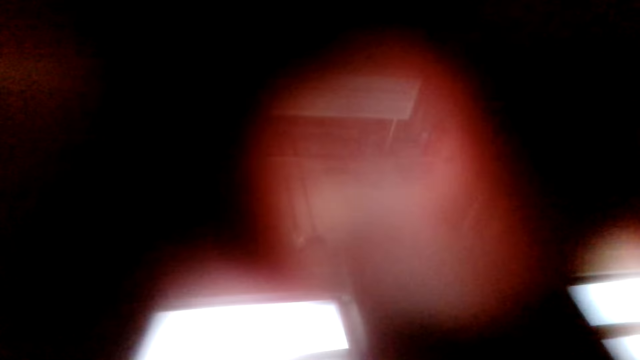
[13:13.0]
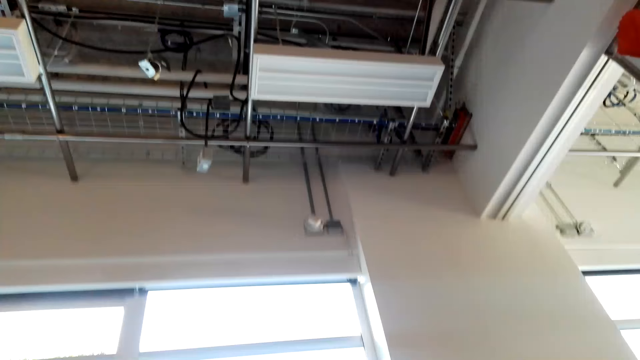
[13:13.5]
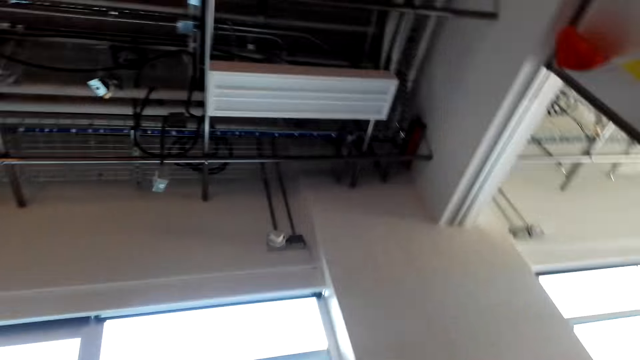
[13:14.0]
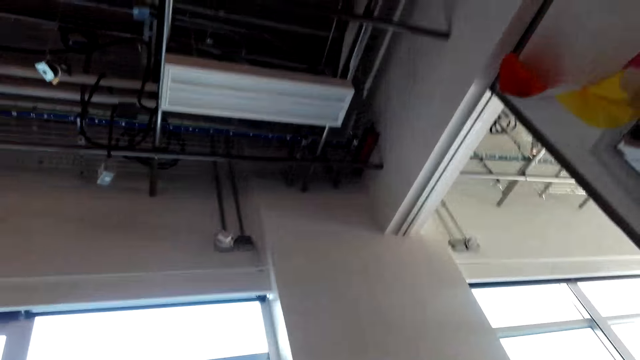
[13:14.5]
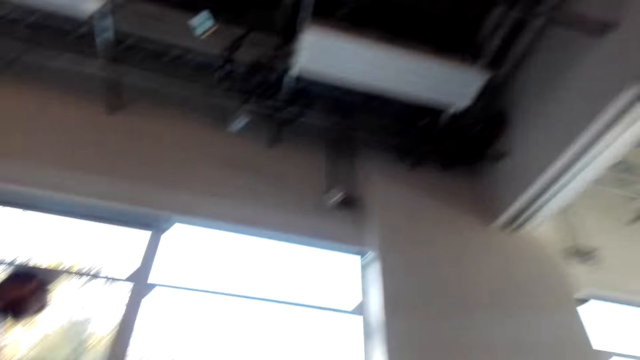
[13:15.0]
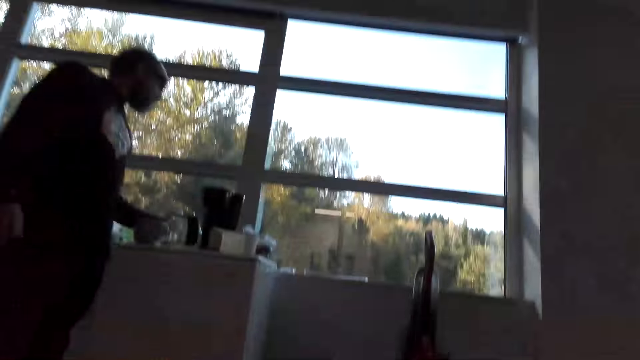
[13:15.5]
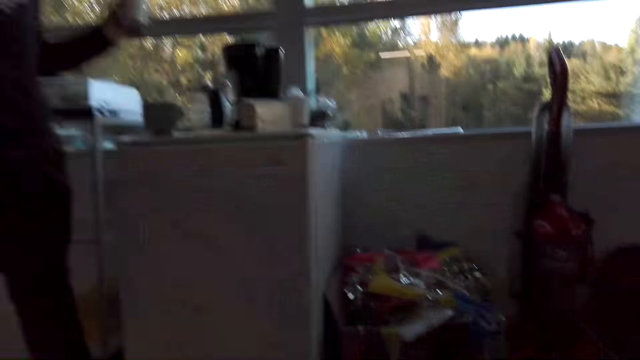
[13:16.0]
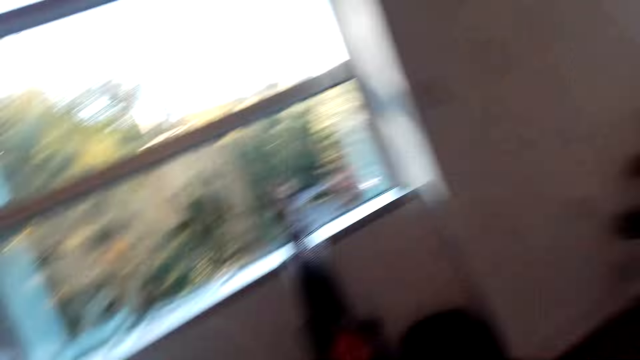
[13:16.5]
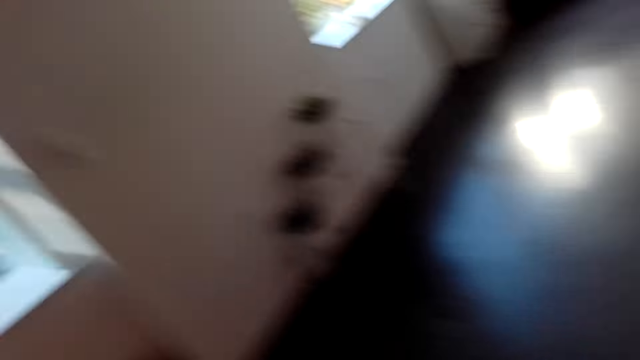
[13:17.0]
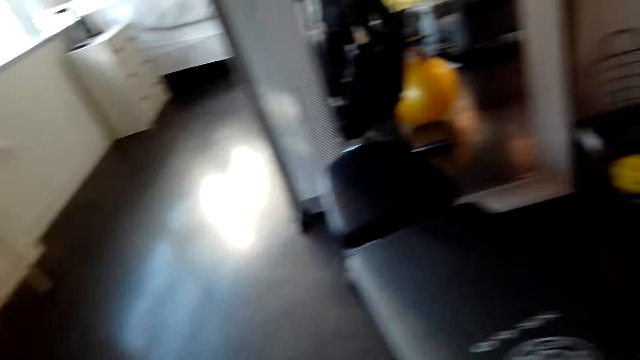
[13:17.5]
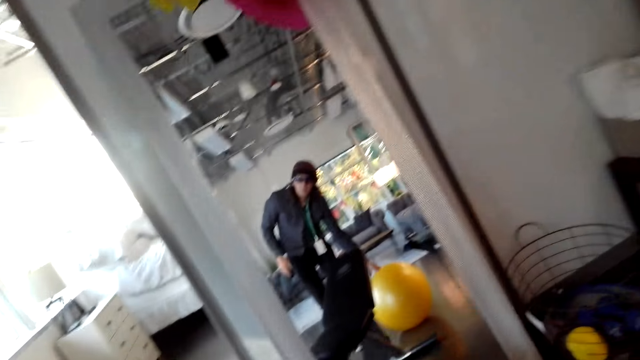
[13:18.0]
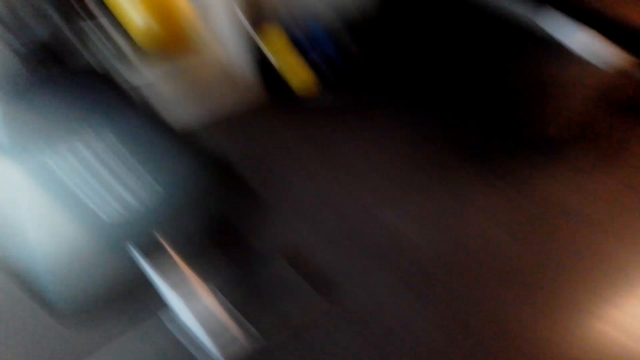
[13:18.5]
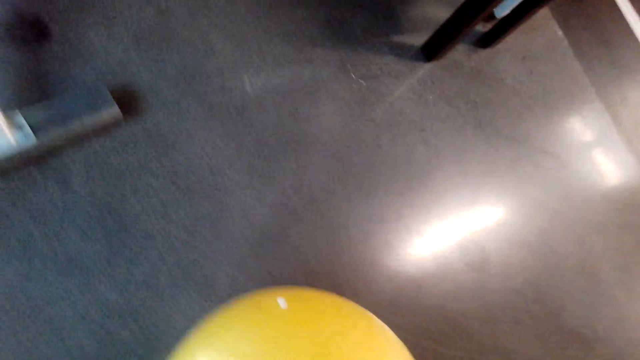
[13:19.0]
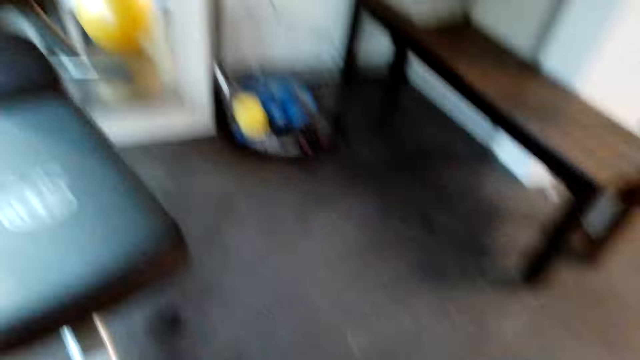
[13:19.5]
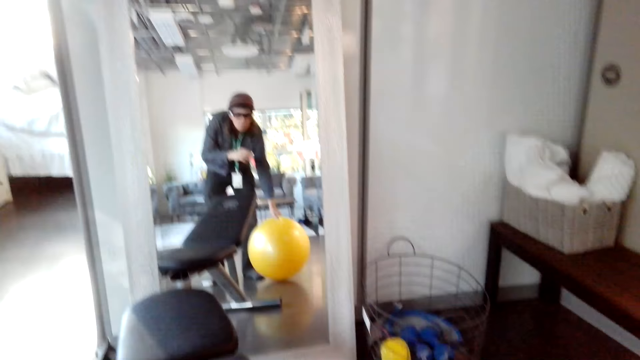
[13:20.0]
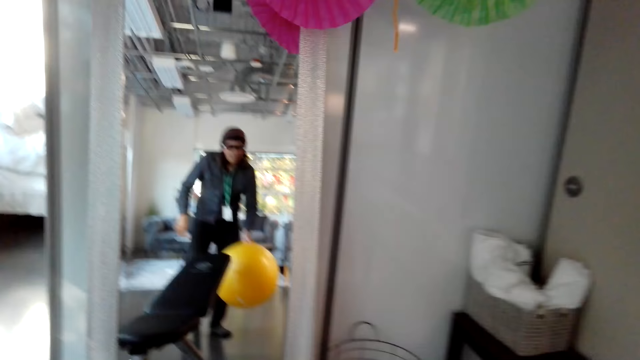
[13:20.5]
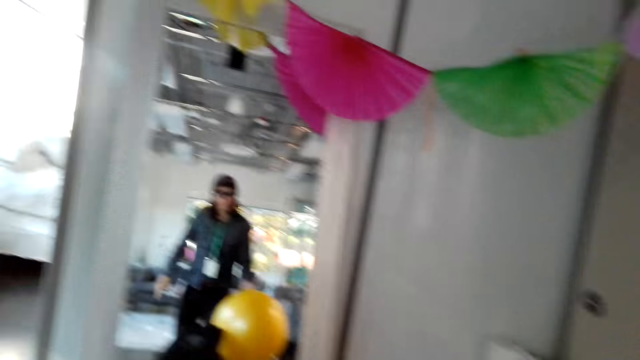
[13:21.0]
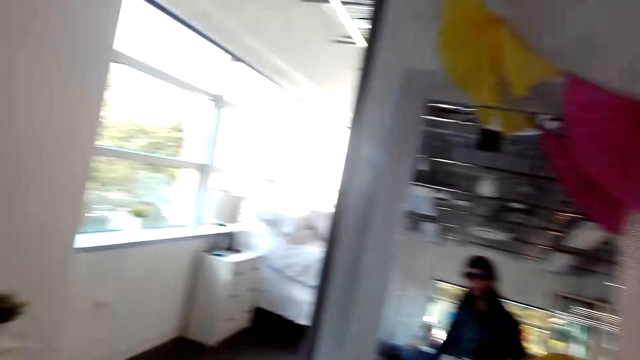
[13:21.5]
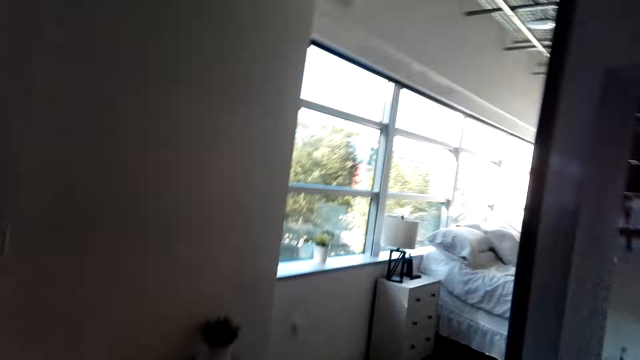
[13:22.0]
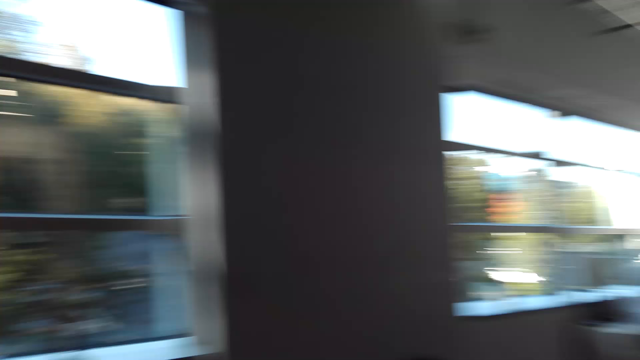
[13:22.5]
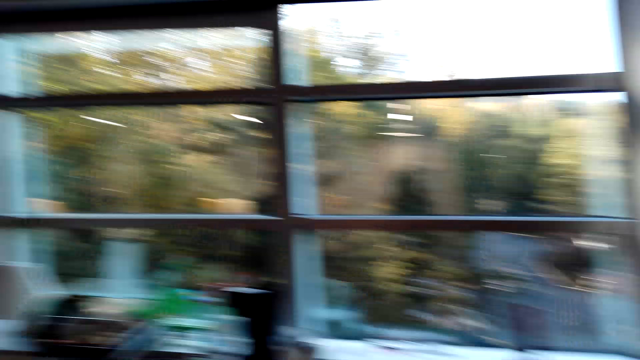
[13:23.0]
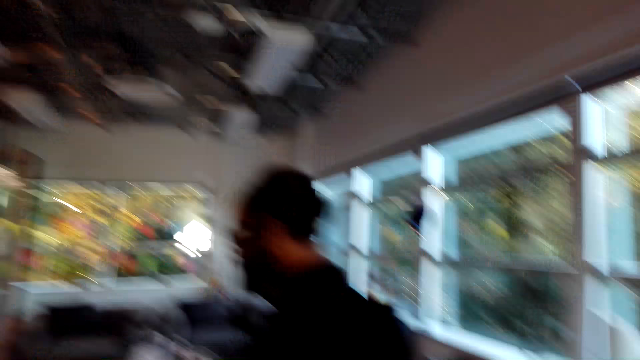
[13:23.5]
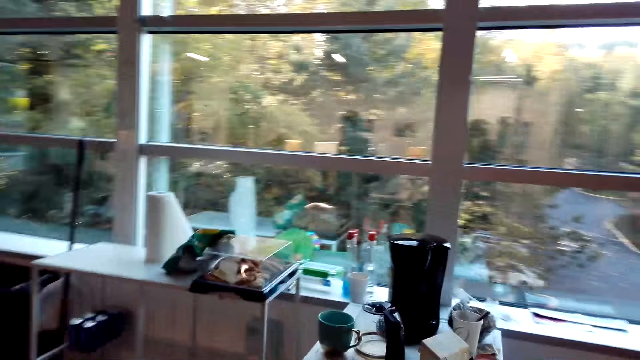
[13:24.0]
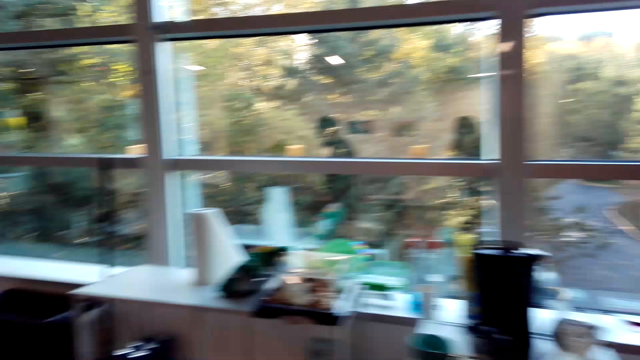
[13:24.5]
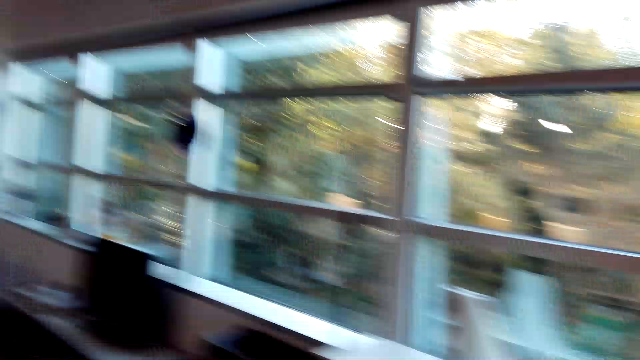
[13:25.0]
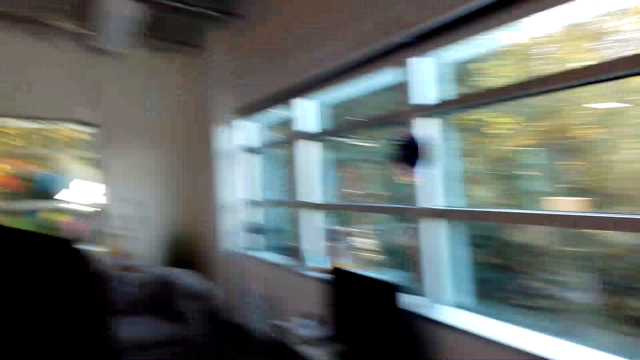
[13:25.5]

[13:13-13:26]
The camera wearer looks around. A man speaks and moves a hand. The camera wearer holds a ball. They look around. They speak. The man walks around. The camera wearer looks around.

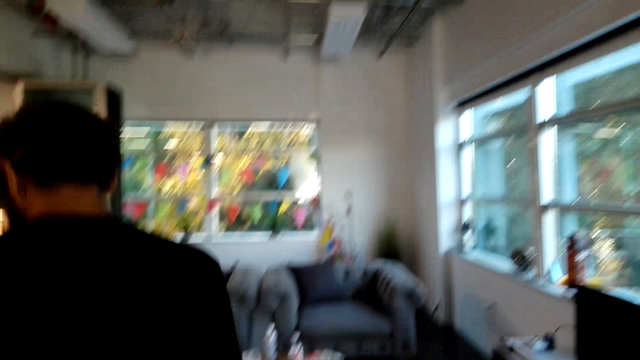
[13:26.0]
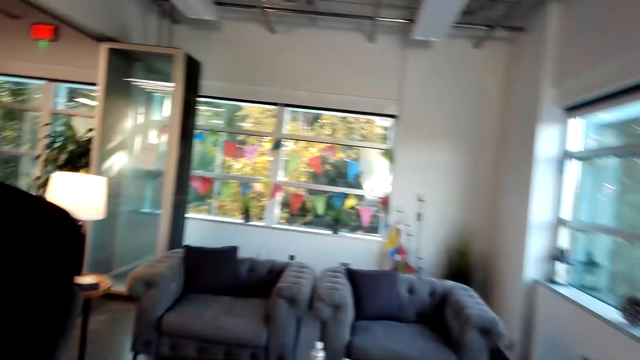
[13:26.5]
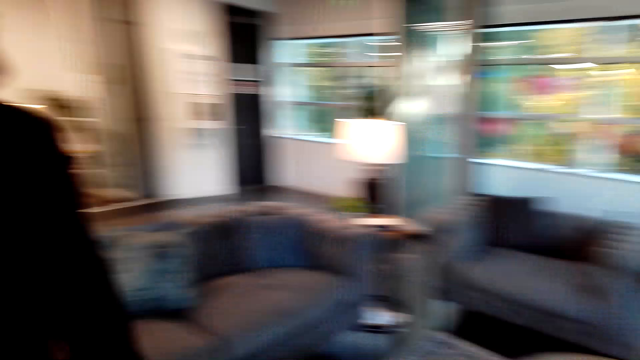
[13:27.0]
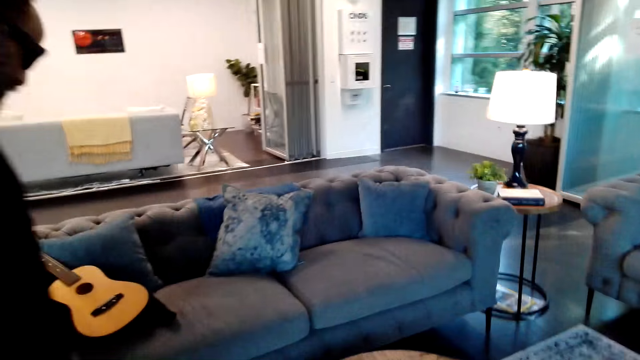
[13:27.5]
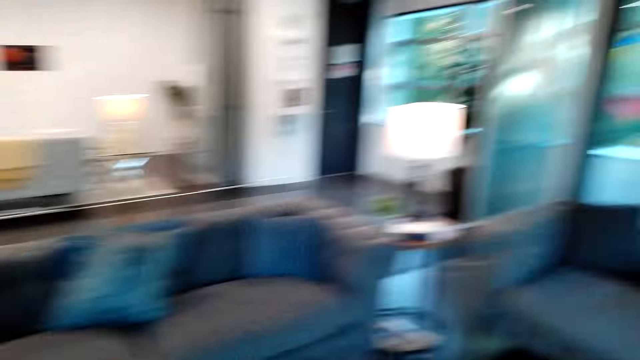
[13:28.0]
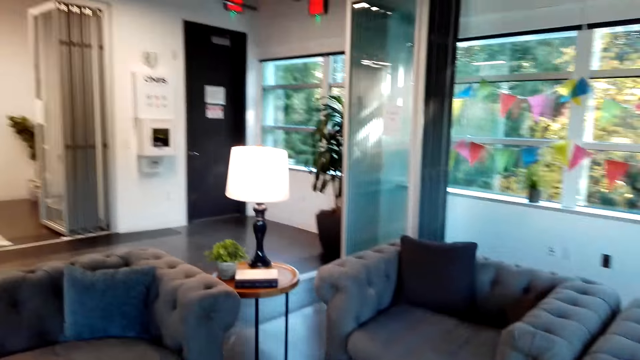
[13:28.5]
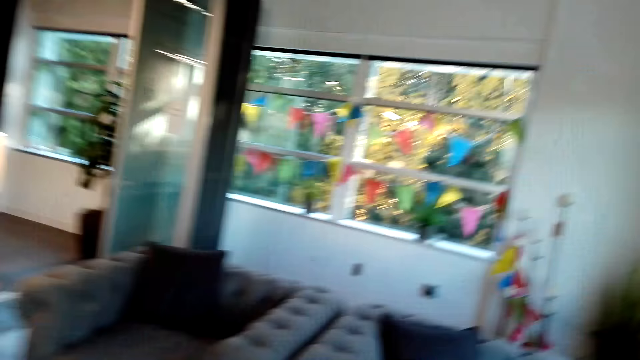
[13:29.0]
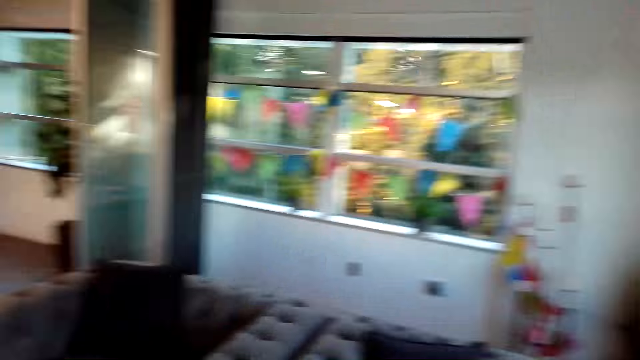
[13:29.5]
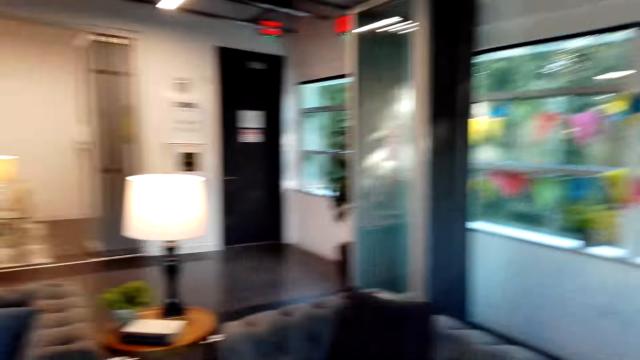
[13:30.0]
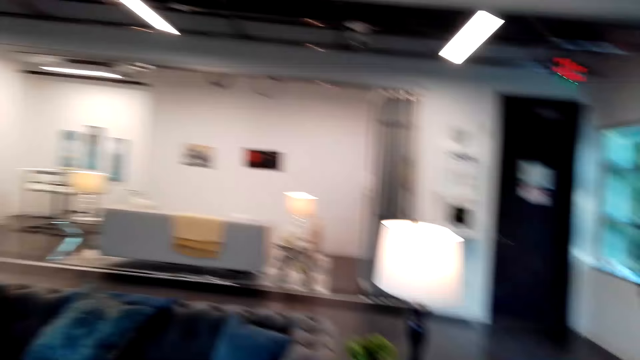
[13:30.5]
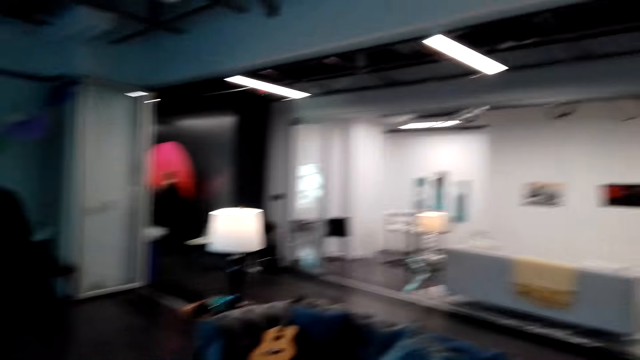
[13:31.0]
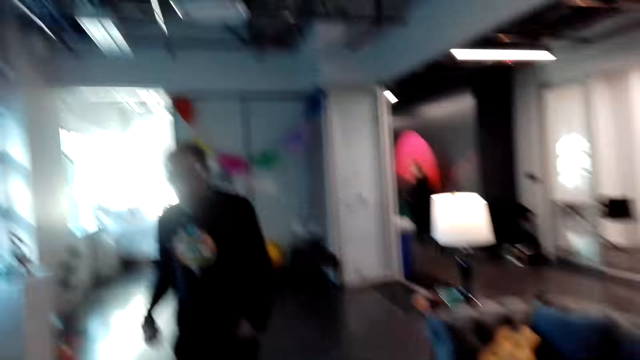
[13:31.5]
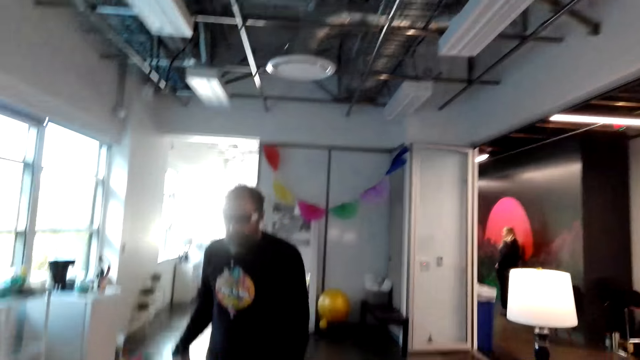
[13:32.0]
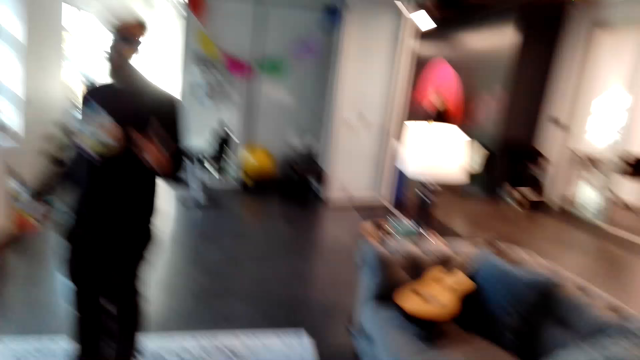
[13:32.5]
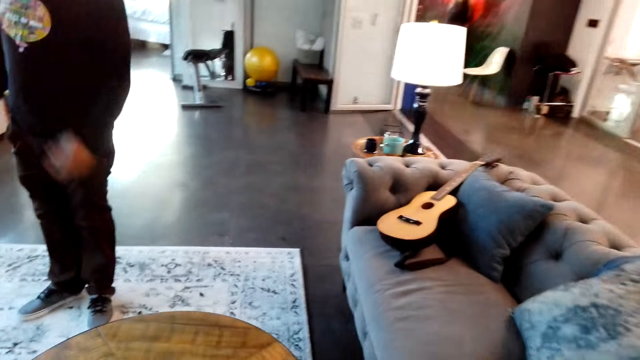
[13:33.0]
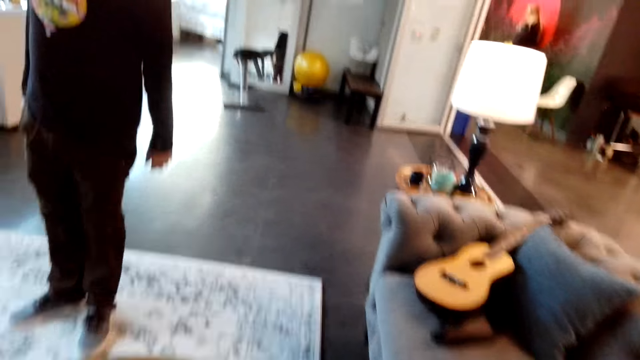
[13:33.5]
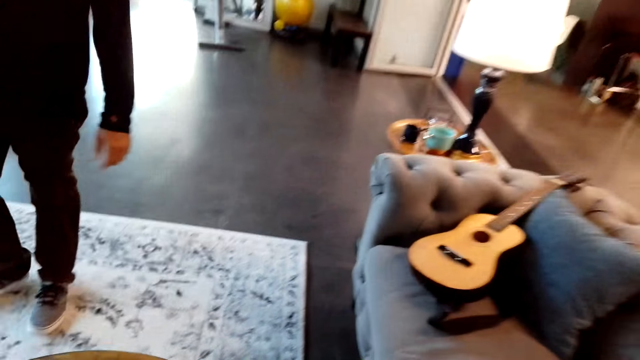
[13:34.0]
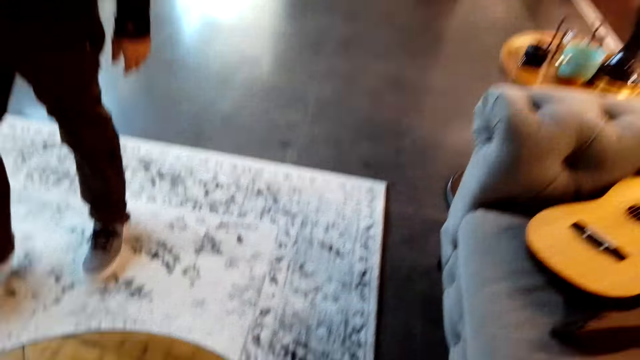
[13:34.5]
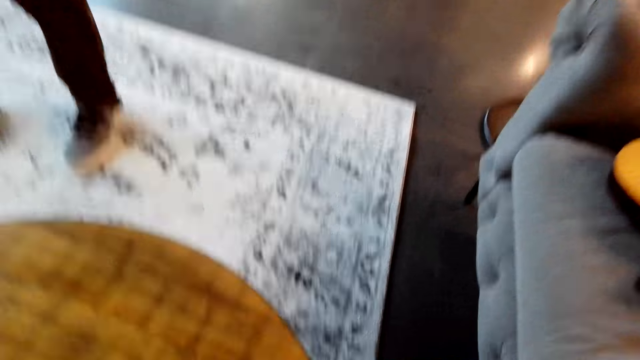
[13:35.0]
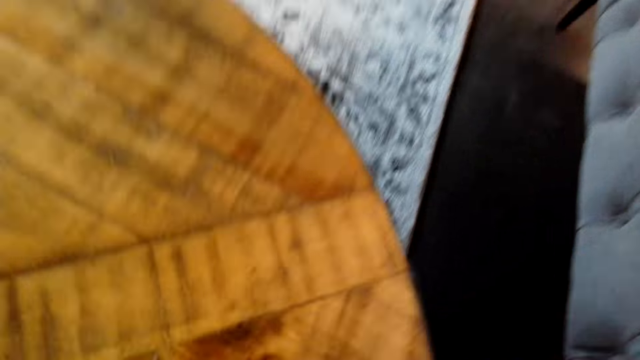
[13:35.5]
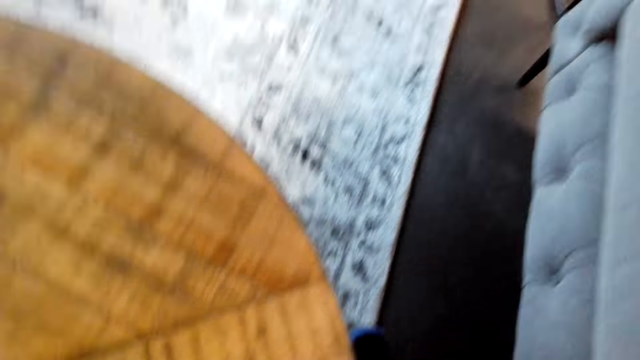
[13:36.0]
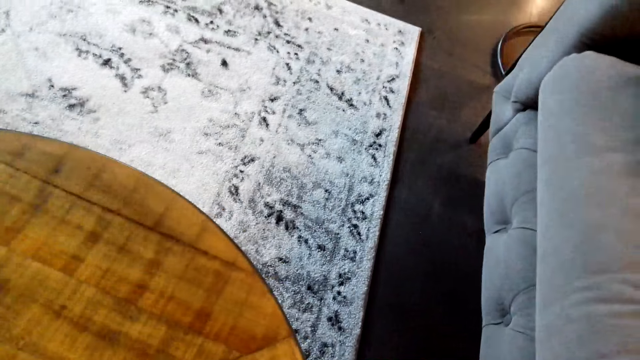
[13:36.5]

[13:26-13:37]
A man walks around. The camera wearer walks in the house. The man speaks. The camera wearer walks in the house. They speak. They look around. The man looks around and moves a hand. The camera wearer moves around. The man speaks. The camera wearer speaks. The man speaks.
